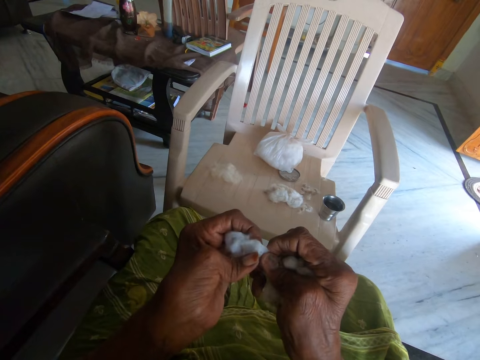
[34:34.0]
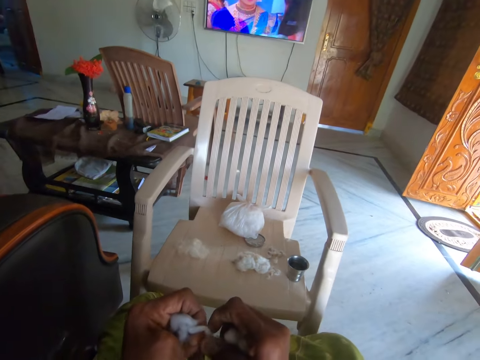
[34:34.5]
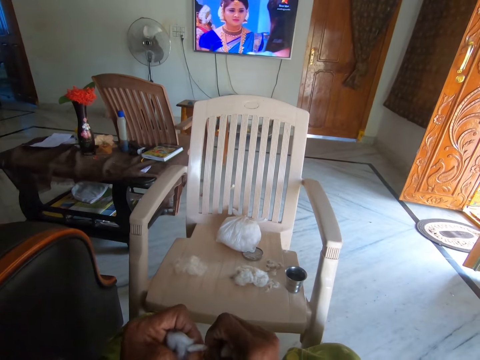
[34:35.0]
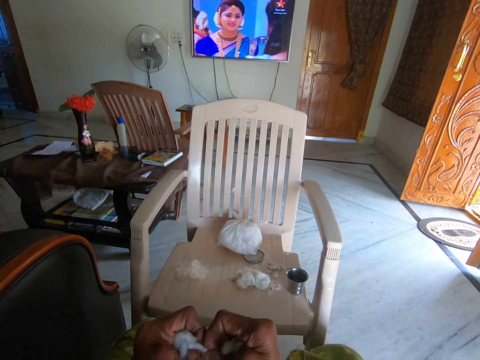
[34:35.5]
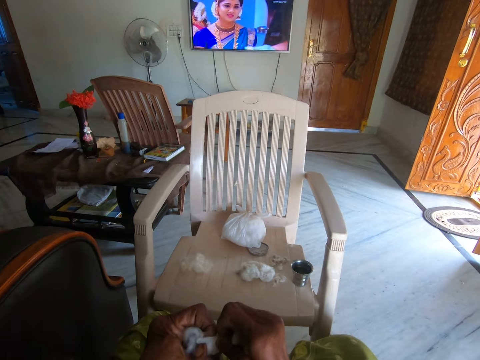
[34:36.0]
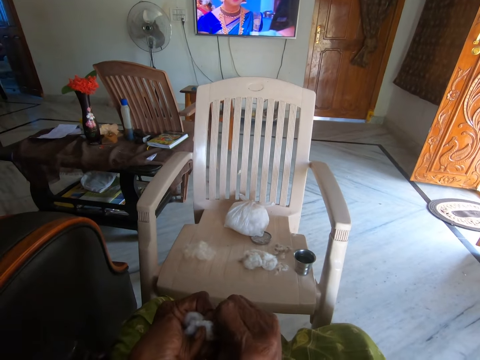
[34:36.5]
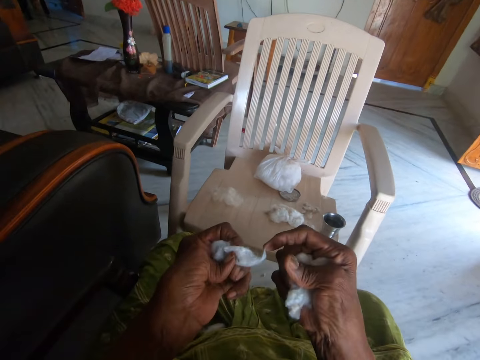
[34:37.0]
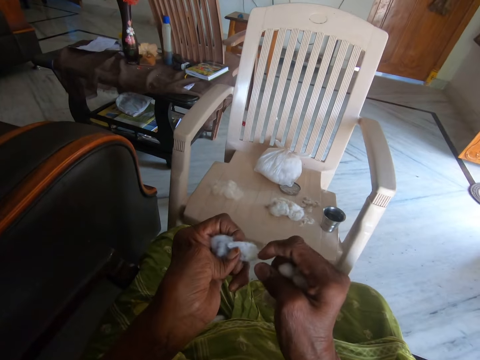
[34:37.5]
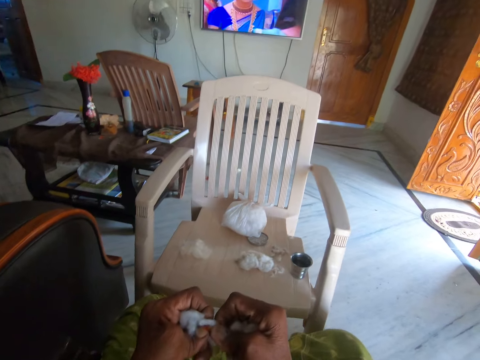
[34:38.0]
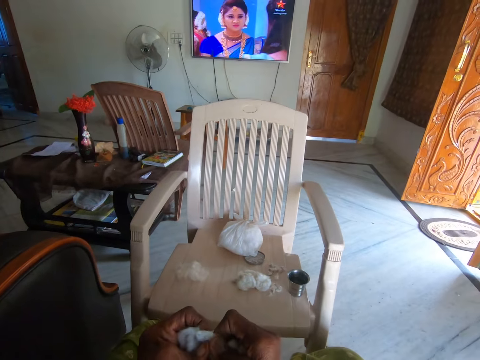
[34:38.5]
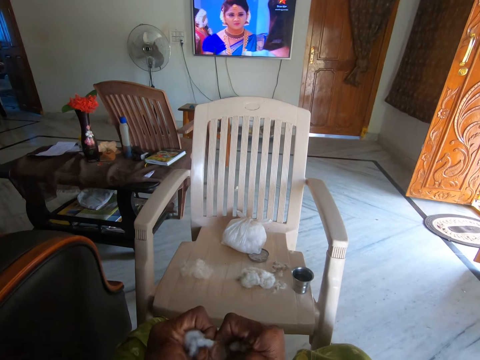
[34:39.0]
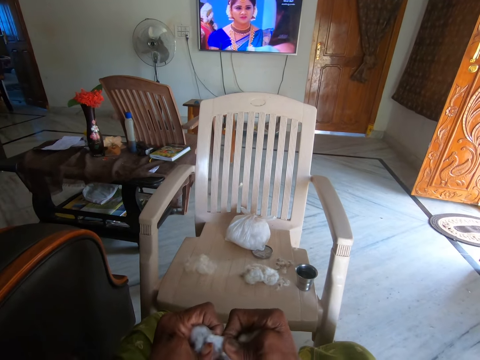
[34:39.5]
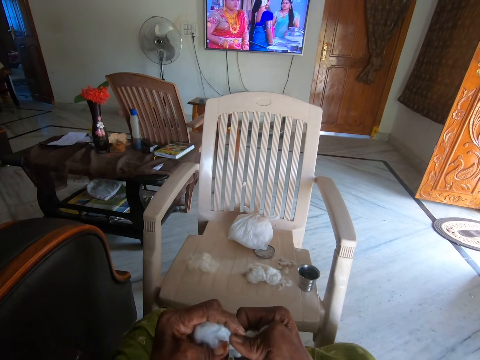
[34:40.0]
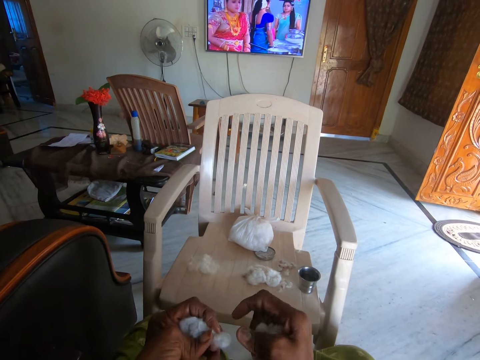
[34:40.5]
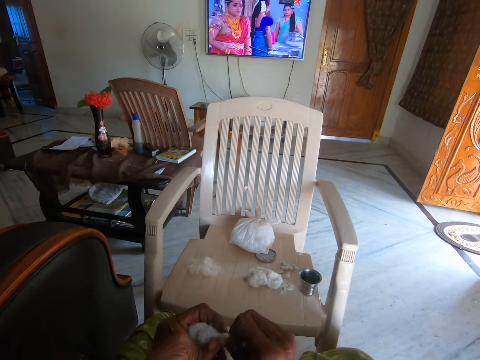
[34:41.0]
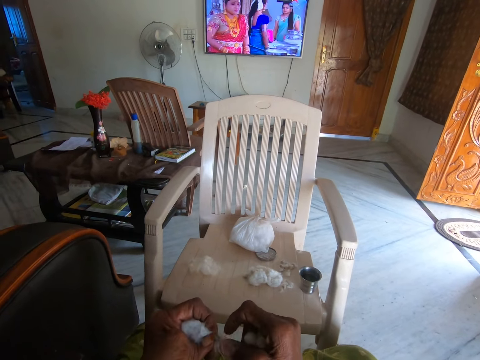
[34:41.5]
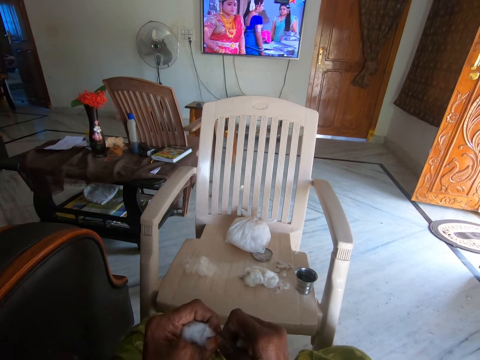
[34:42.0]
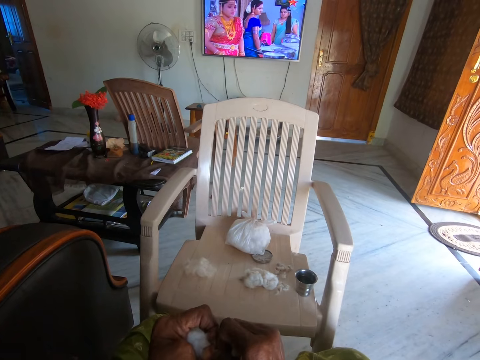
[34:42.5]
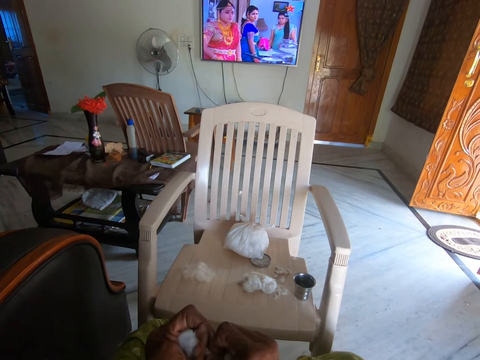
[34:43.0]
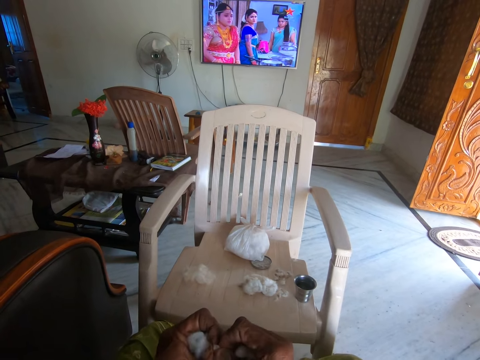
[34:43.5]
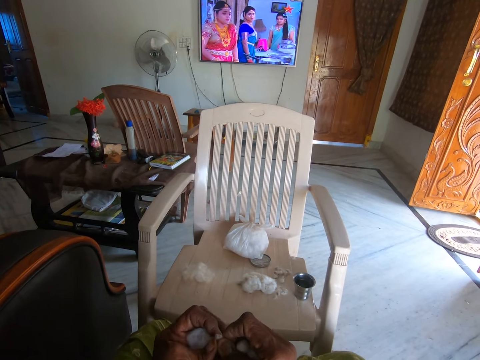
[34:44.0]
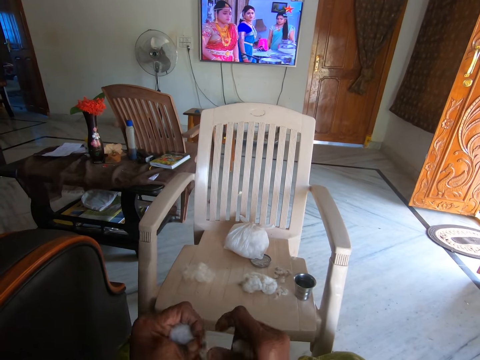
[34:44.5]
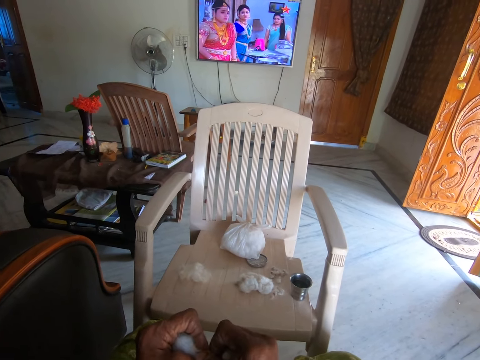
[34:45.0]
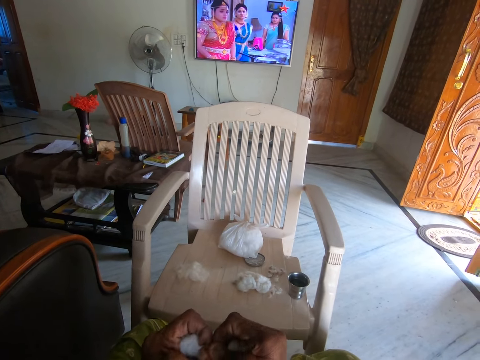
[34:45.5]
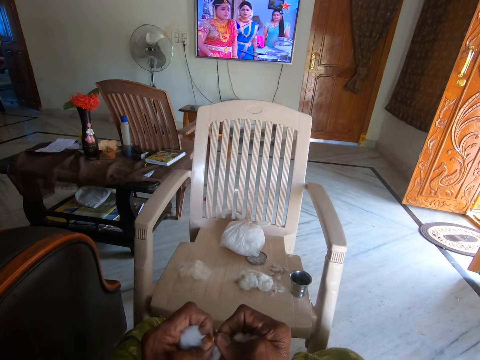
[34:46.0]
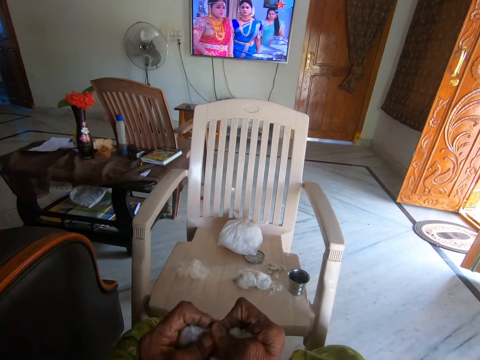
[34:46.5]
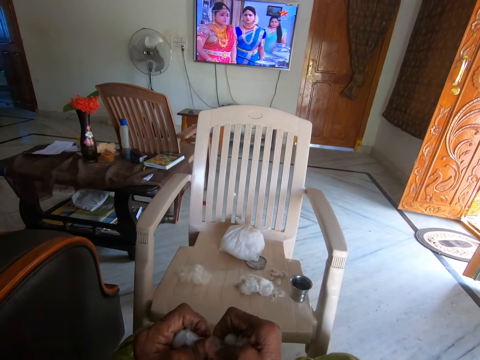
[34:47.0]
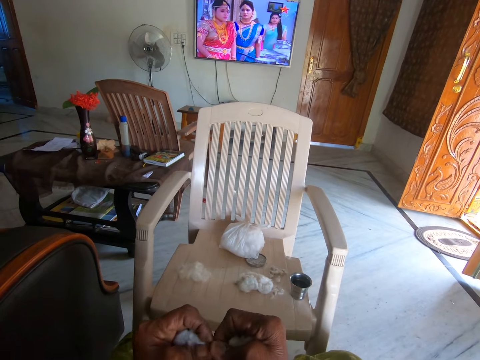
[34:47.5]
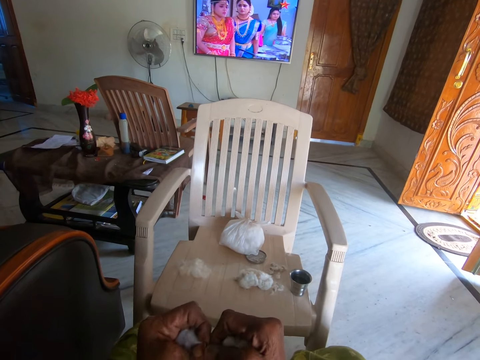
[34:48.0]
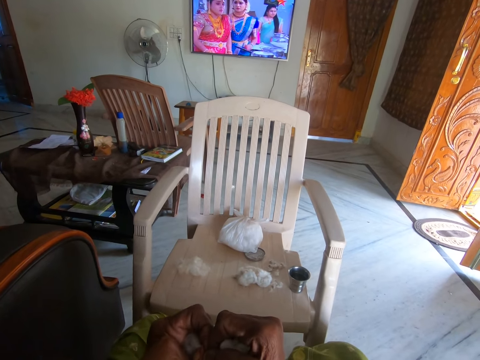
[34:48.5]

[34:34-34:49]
The camera wearer looks at the television. She separates the cotton from a seed. She looks at the cotton. She looks at the television. She separates the seed from the cotton. She looks at the television. She separates the seed from the cotton. She looks at the television.

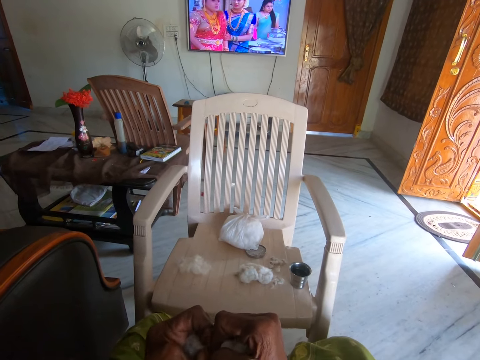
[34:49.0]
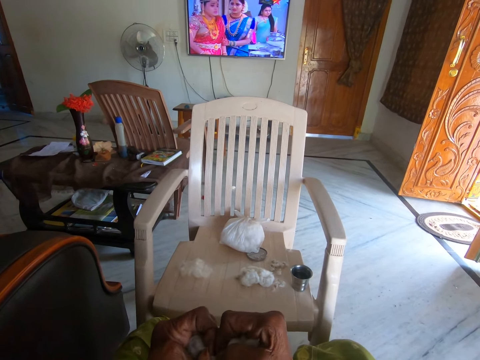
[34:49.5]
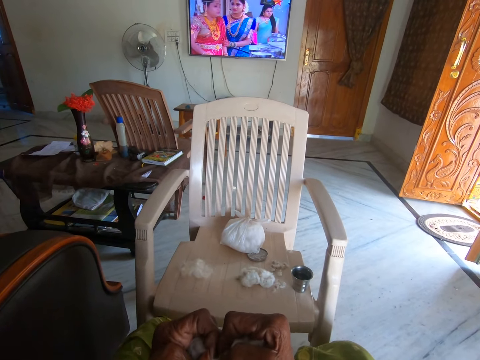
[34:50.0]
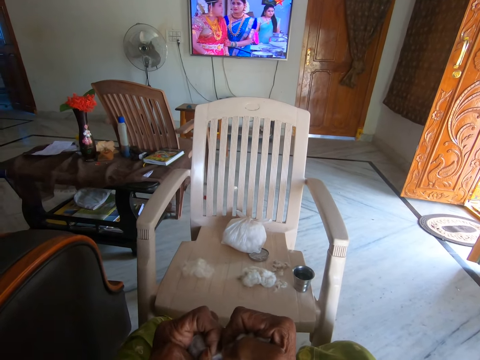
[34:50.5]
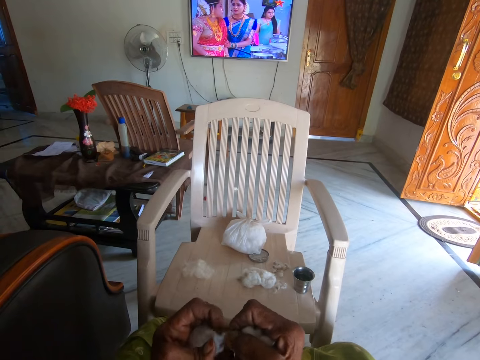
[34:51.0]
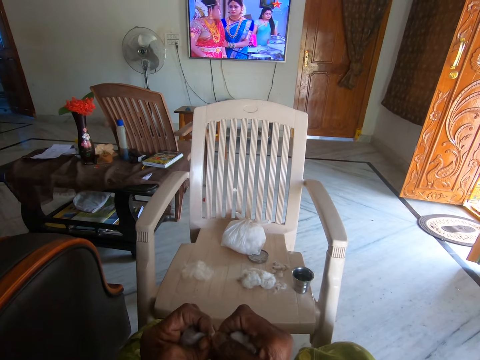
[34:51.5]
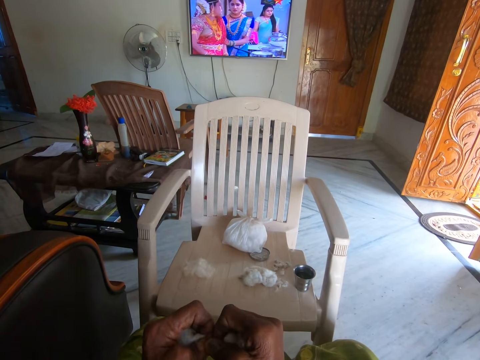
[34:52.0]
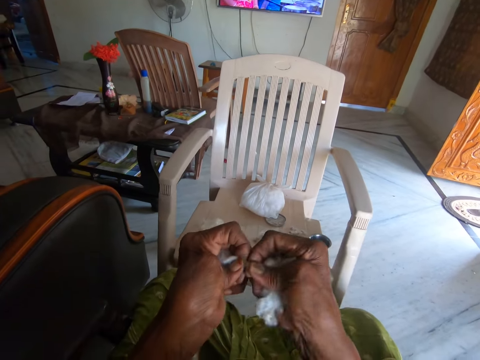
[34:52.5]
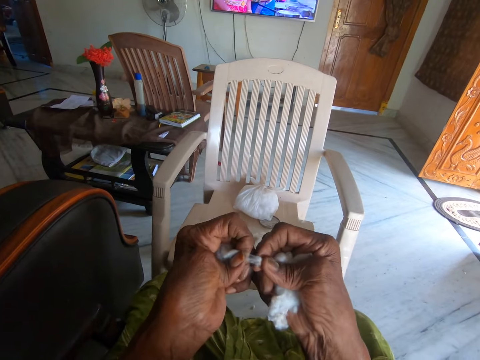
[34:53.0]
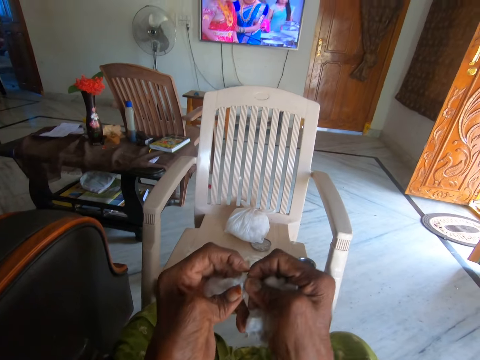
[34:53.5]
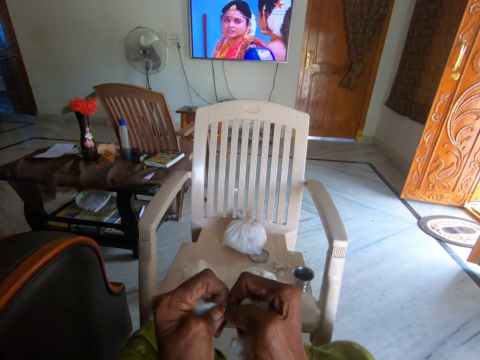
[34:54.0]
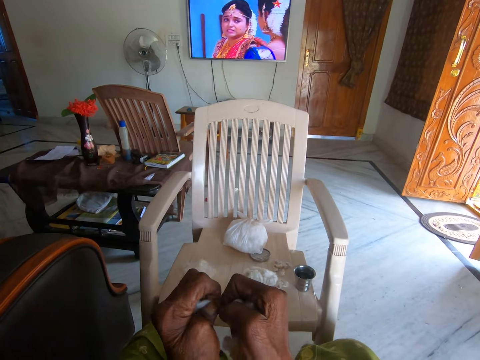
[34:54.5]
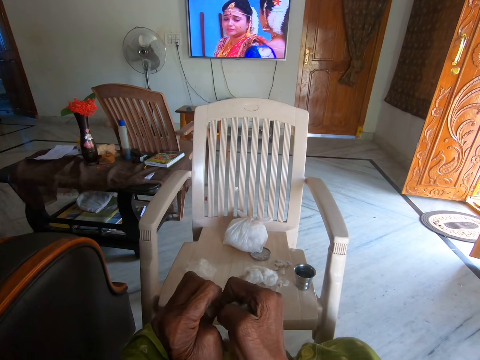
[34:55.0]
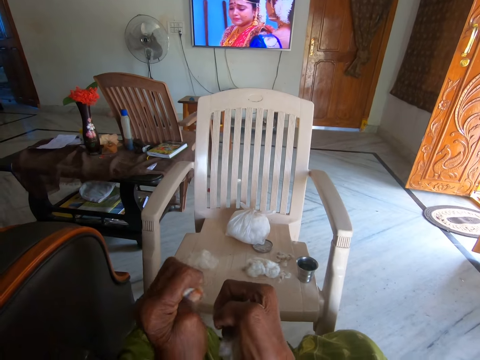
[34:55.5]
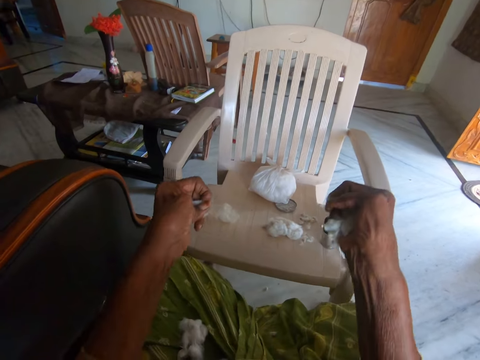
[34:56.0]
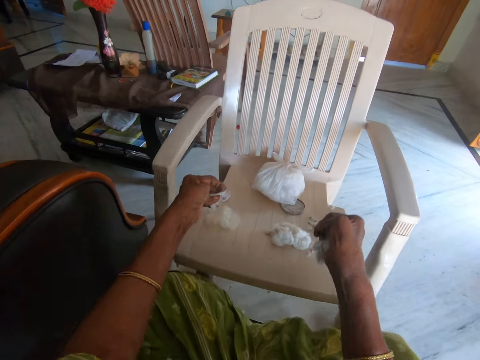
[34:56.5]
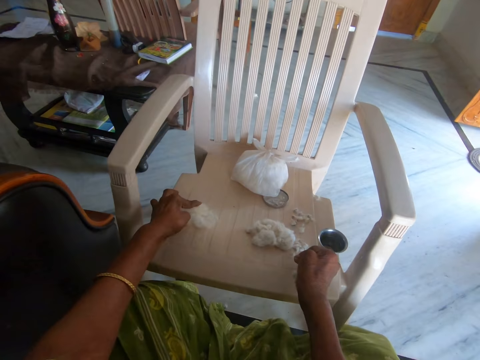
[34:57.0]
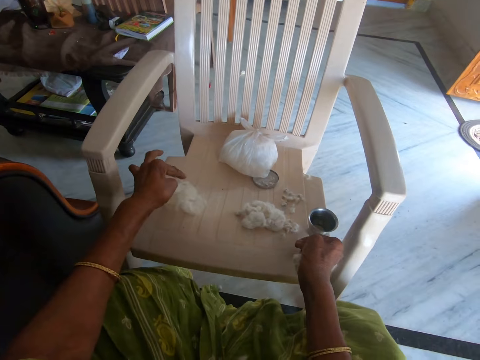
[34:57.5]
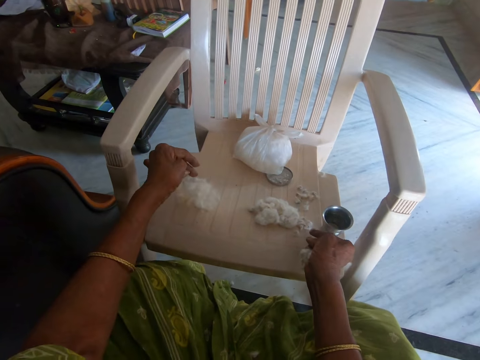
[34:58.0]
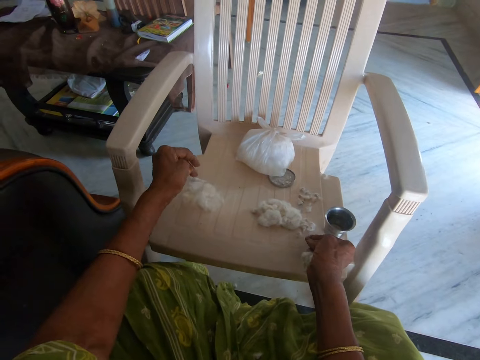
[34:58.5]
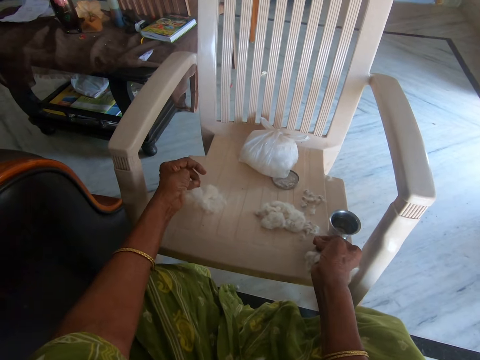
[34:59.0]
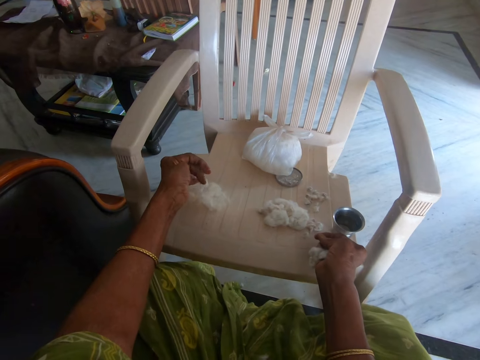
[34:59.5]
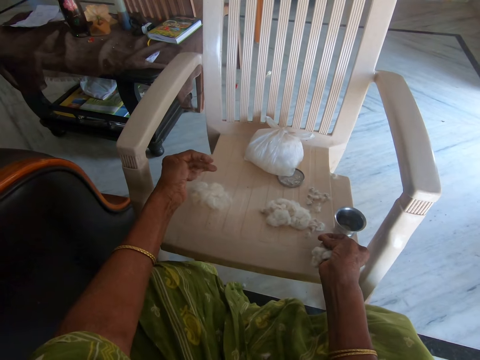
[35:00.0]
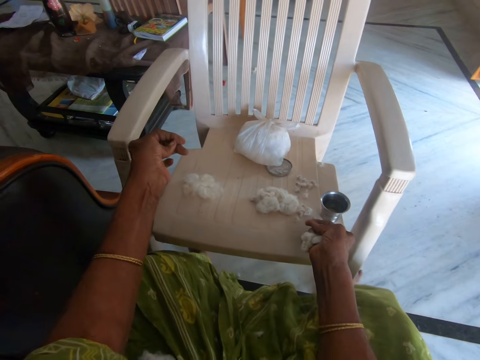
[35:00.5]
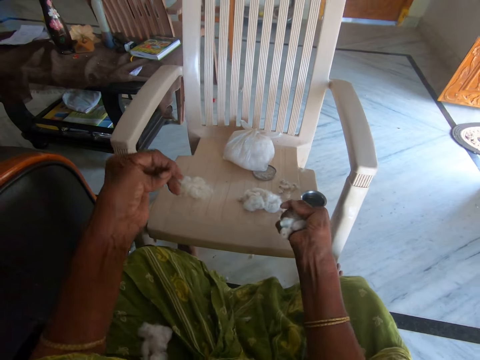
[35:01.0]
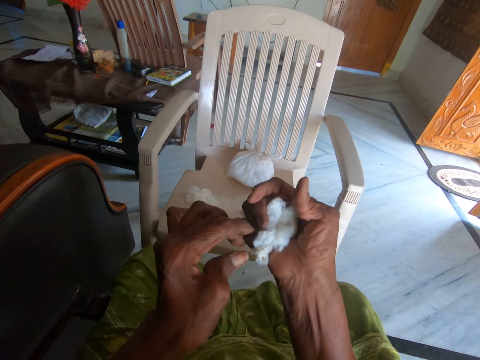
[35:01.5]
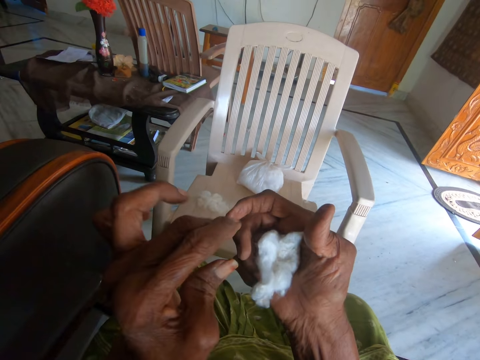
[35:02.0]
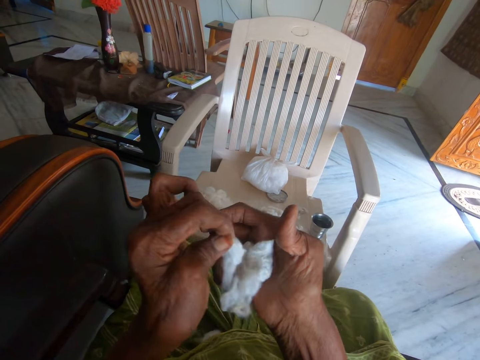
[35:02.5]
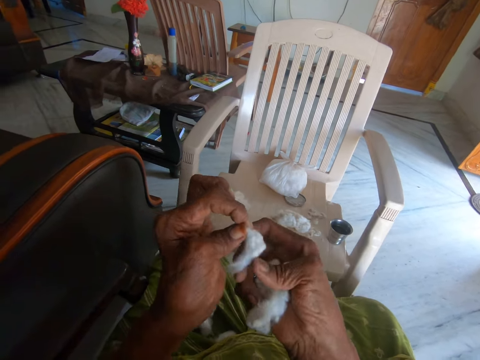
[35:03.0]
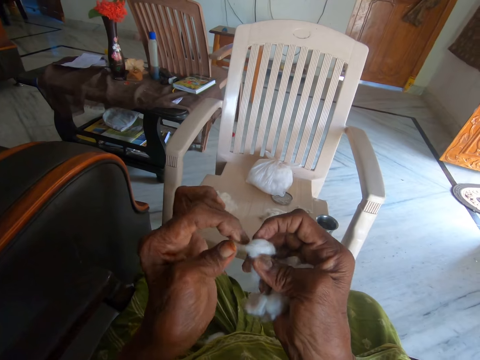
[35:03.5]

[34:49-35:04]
The camera wearer separates the seed from a cotton. She looks at the television. She separates the seed from the cotton. She drops small cotton wool and dirt on a plastic chair. She rubs her left fingers together. She lifts her hands from the plastic chair. She picks cotton wool from her right hand. She separates the cotton wool from dirt with both hands.
